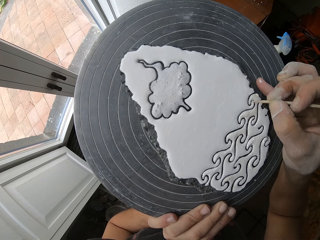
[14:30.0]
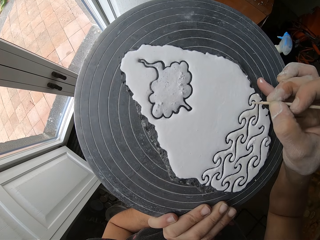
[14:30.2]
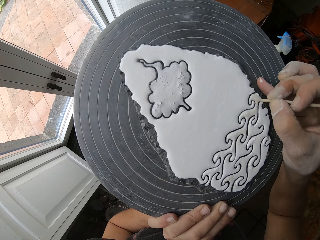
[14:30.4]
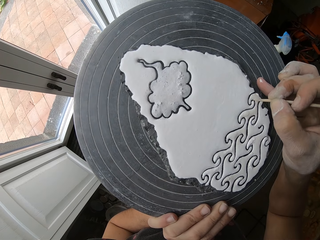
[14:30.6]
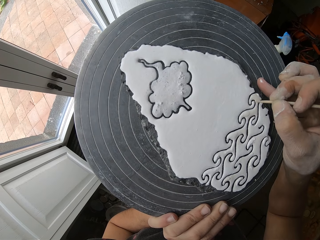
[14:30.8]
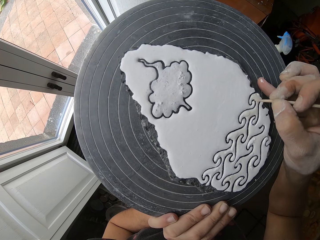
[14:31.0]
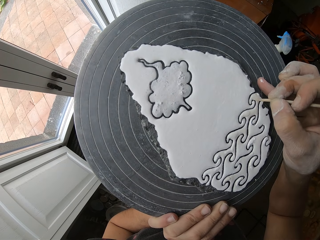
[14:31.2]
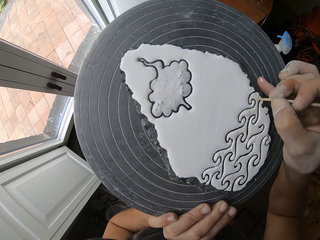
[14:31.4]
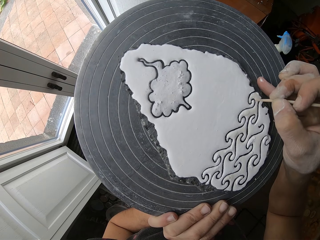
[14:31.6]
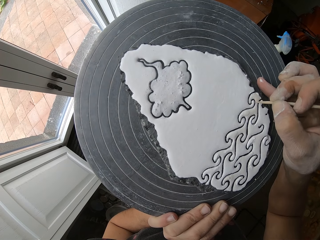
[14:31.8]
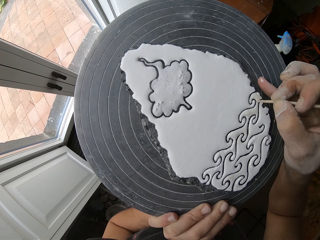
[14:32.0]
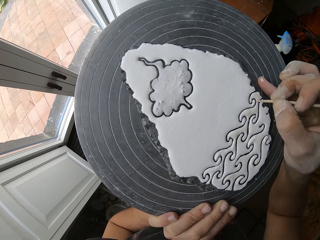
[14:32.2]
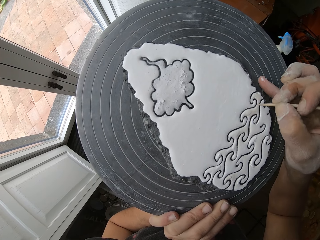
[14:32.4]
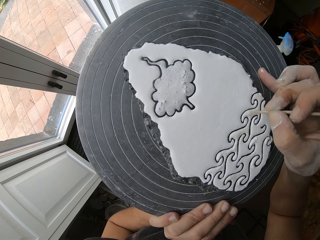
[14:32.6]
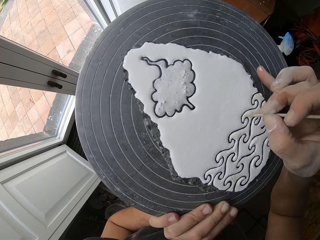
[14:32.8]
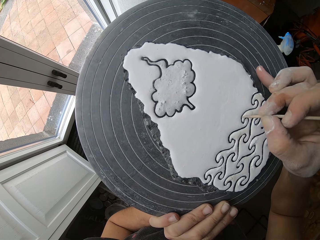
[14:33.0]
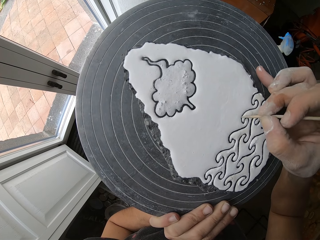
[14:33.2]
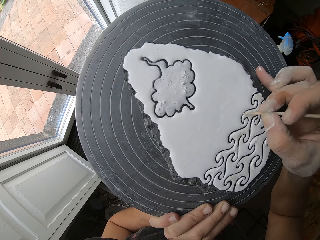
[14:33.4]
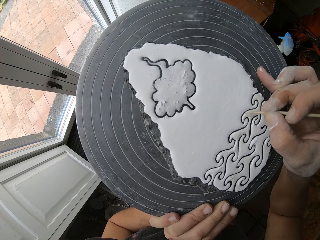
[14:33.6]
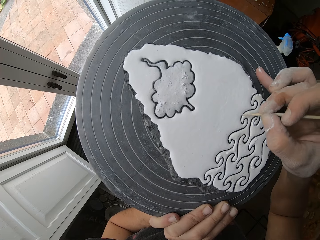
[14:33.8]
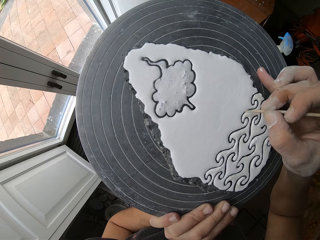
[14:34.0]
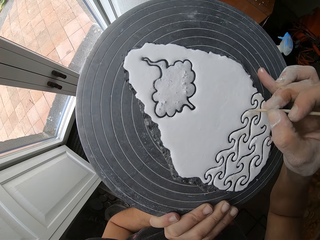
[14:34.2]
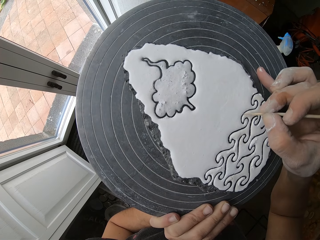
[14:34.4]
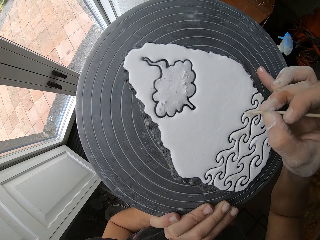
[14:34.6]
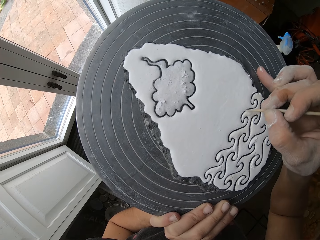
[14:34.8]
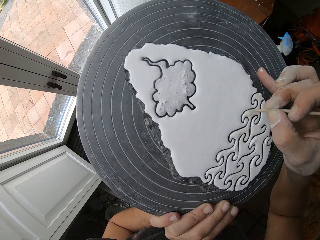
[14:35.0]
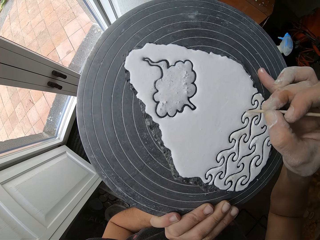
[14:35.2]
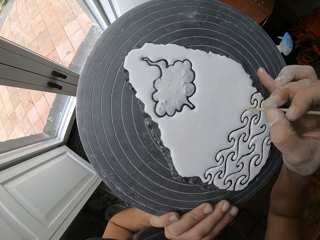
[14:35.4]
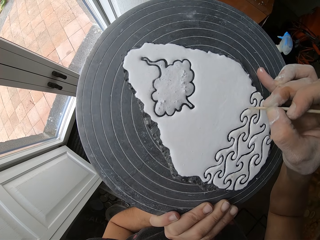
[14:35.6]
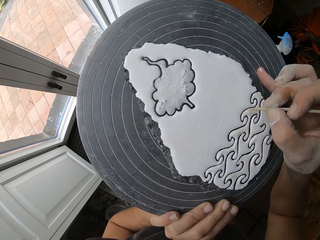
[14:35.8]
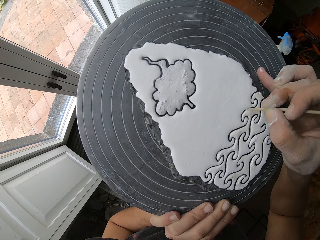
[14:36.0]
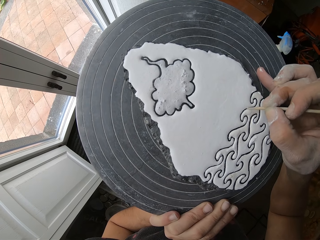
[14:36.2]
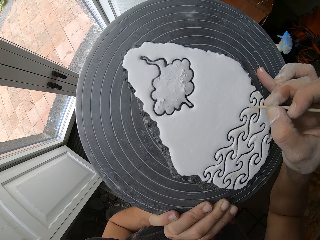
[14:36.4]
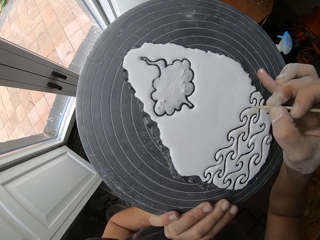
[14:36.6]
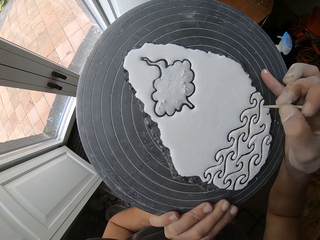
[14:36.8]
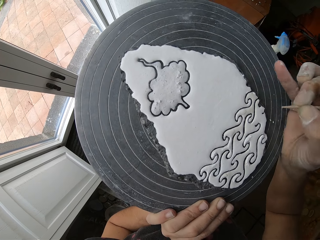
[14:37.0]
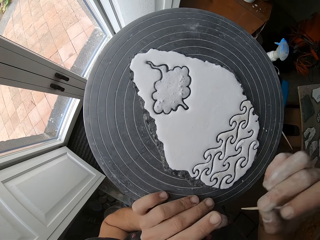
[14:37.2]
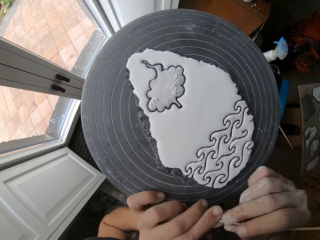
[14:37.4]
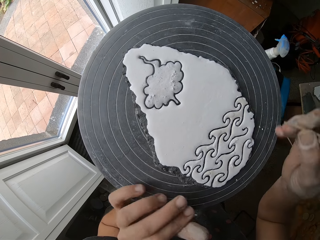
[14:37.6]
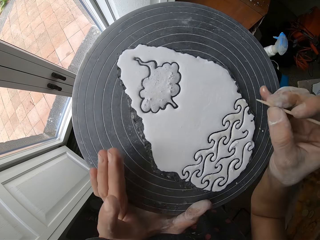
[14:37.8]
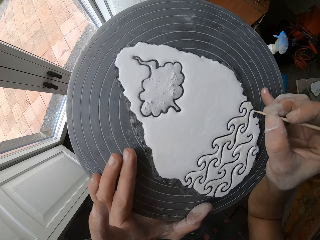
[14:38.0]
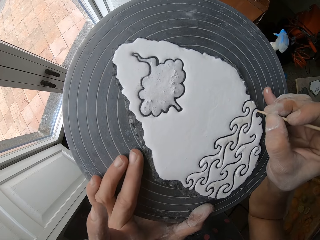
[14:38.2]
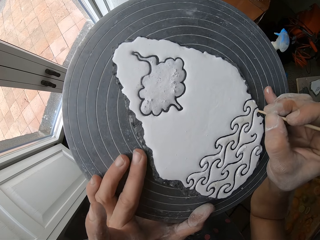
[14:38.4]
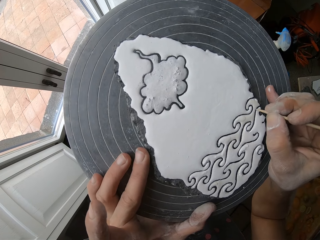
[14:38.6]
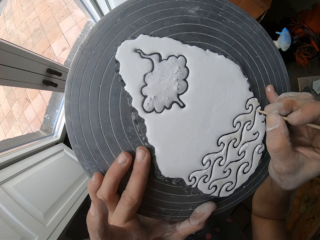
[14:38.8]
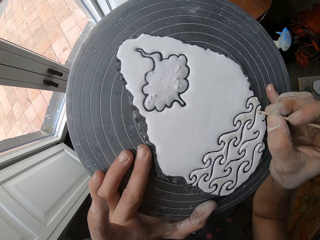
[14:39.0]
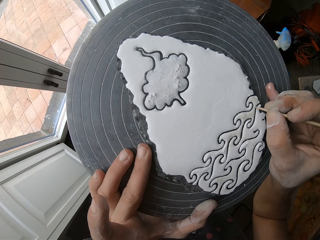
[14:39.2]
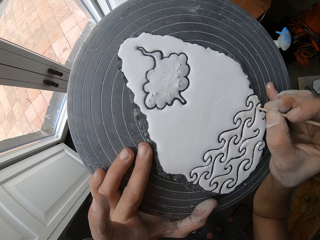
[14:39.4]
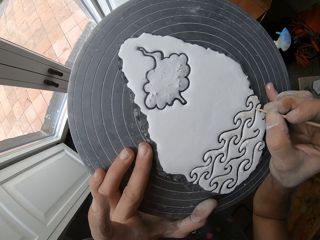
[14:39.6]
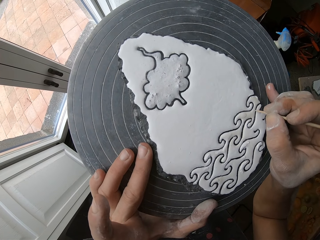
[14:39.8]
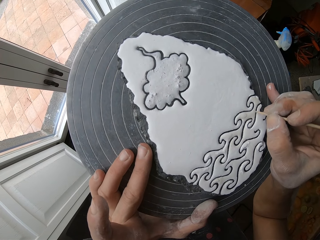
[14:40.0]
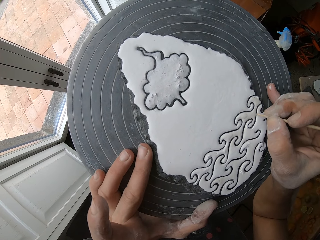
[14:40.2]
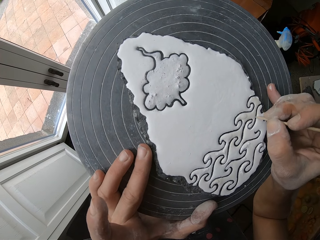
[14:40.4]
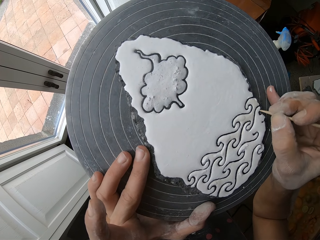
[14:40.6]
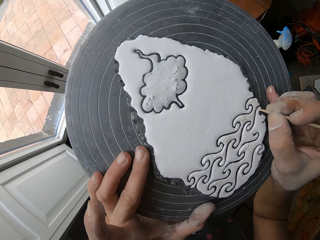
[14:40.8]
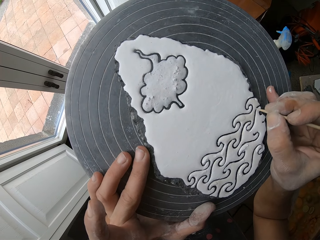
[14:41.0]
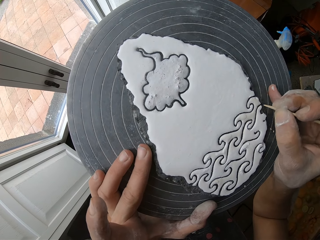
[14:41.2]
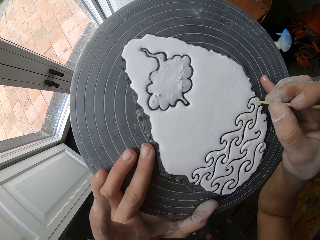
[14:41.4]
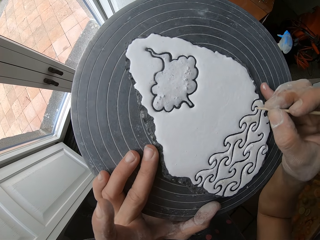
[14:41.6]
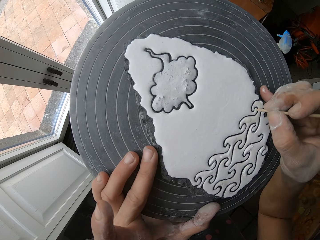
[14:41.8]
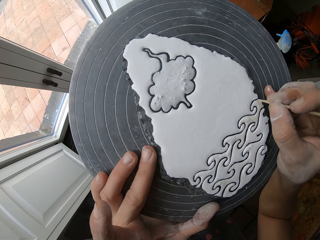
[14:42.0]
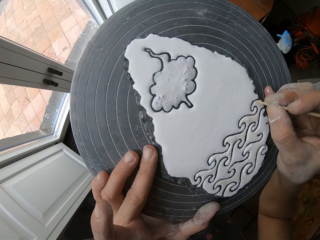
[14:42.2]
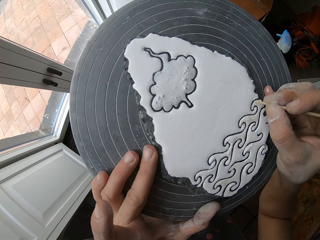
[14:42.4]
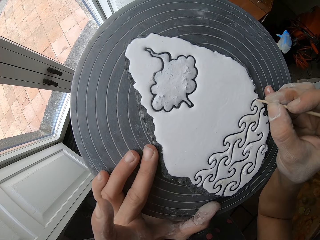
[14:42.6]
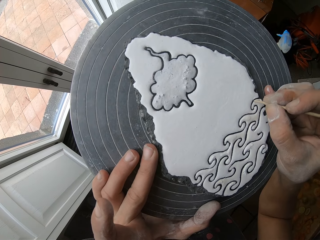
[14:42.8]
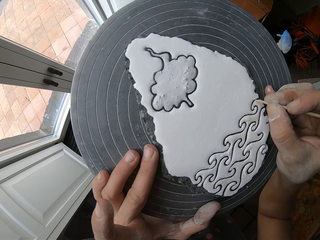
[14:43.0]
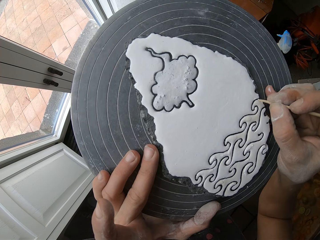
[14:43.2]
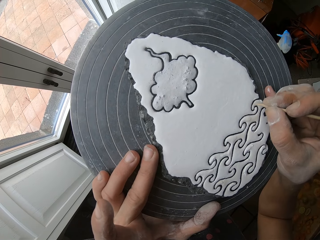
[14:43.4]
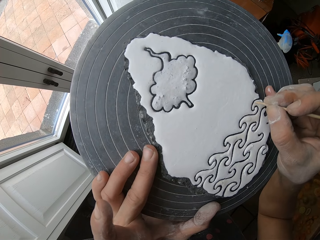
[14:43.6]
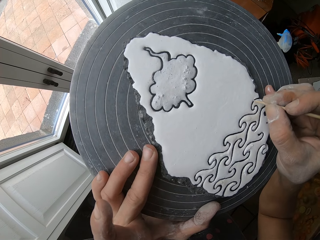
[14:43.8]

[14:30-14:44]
The camera wearer wipes the pointed stick with his hand. He sketches the paints on the stone with the pointed stick.

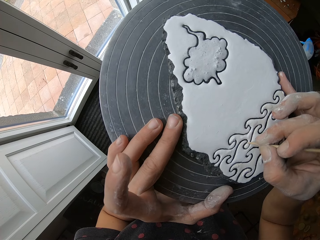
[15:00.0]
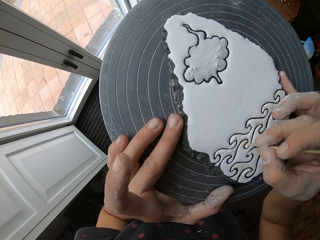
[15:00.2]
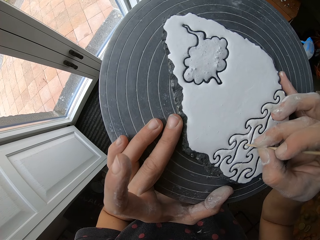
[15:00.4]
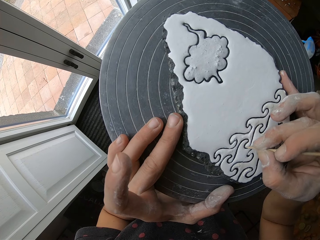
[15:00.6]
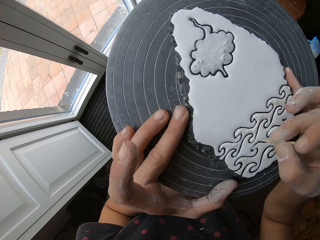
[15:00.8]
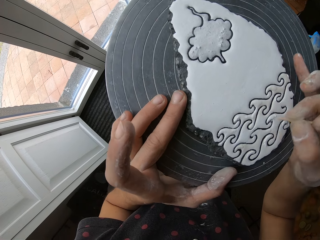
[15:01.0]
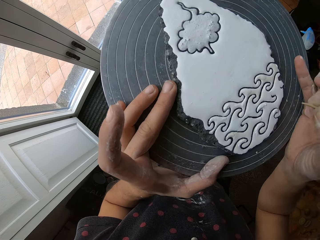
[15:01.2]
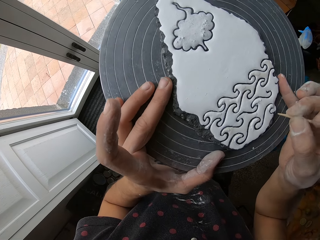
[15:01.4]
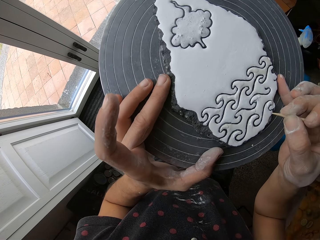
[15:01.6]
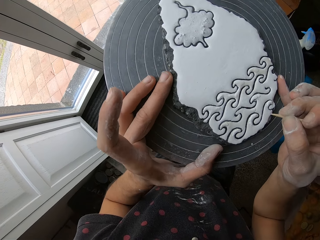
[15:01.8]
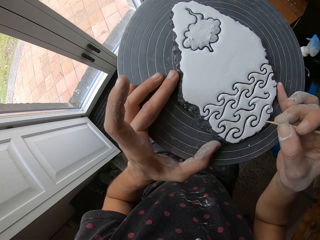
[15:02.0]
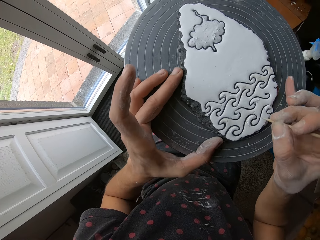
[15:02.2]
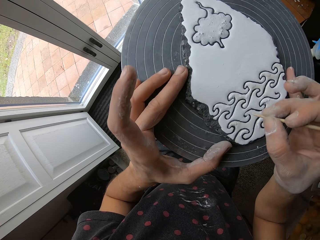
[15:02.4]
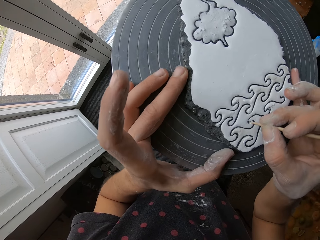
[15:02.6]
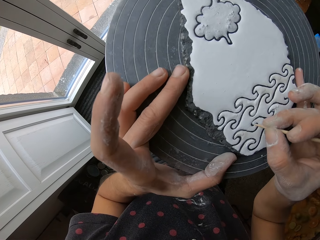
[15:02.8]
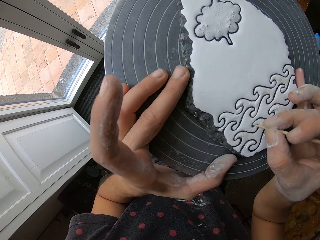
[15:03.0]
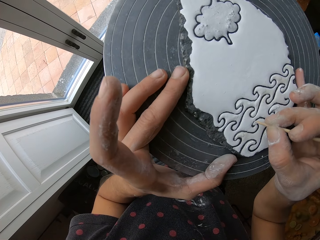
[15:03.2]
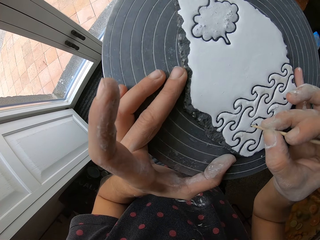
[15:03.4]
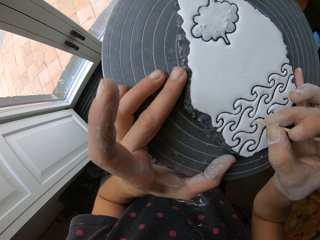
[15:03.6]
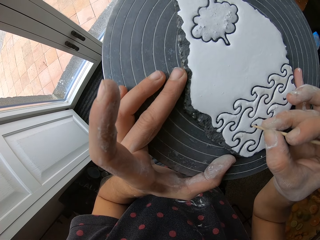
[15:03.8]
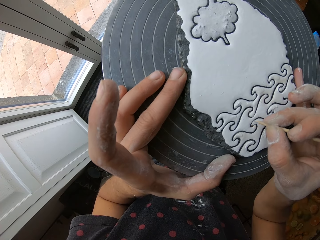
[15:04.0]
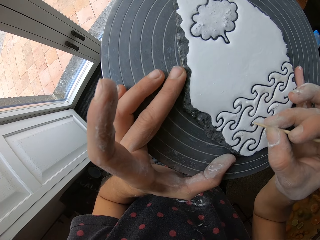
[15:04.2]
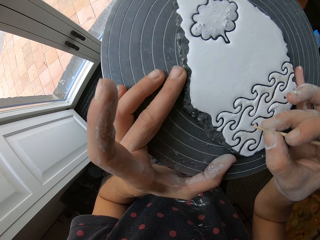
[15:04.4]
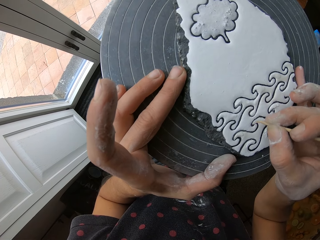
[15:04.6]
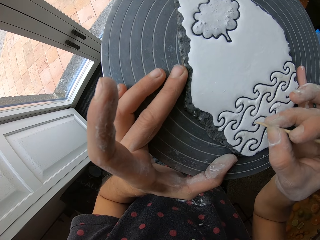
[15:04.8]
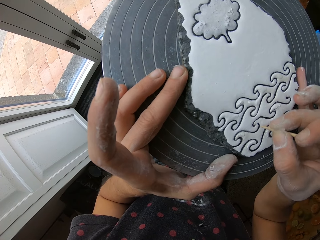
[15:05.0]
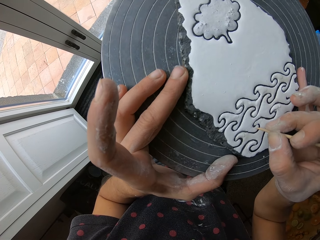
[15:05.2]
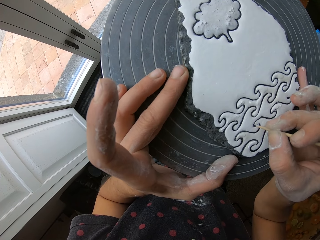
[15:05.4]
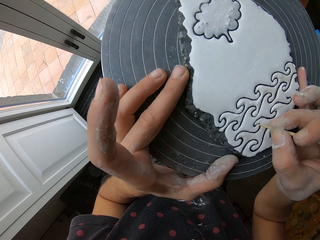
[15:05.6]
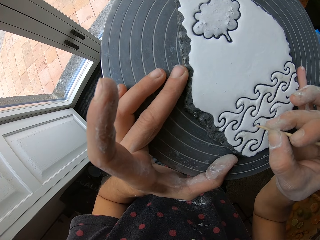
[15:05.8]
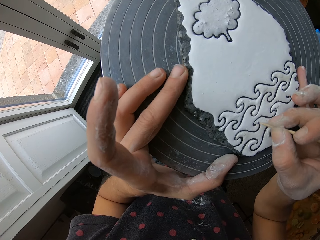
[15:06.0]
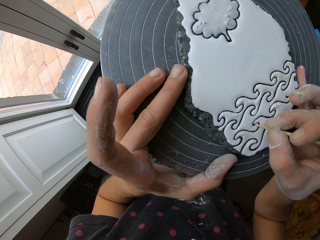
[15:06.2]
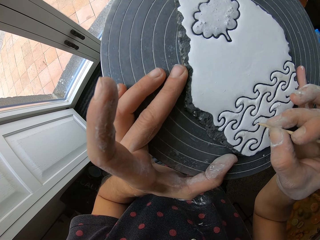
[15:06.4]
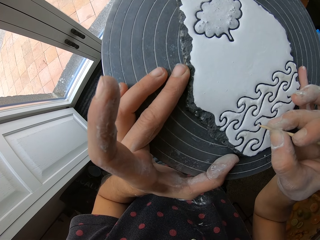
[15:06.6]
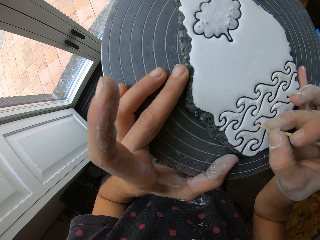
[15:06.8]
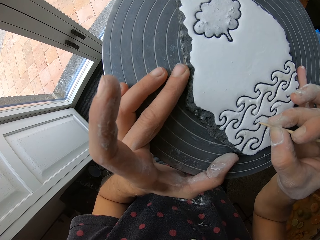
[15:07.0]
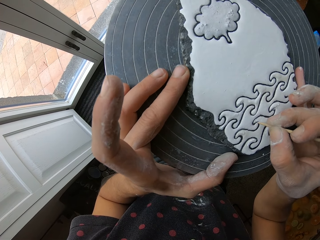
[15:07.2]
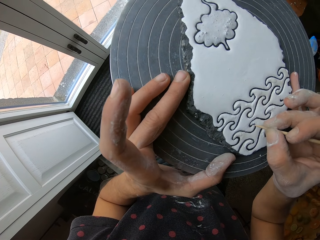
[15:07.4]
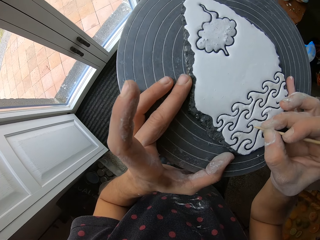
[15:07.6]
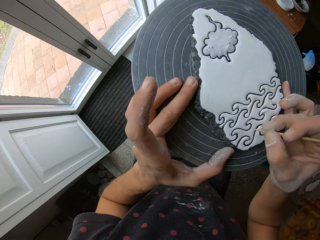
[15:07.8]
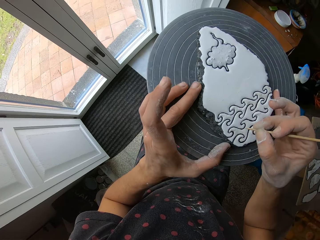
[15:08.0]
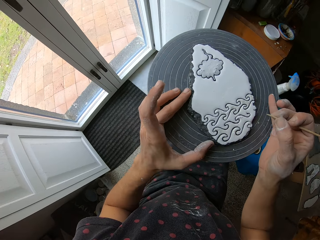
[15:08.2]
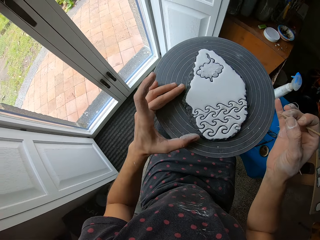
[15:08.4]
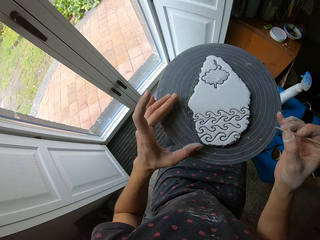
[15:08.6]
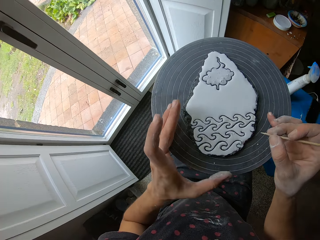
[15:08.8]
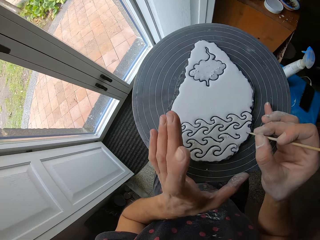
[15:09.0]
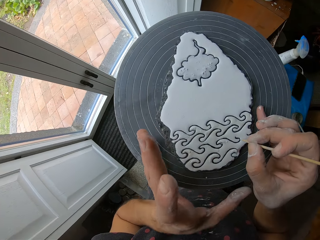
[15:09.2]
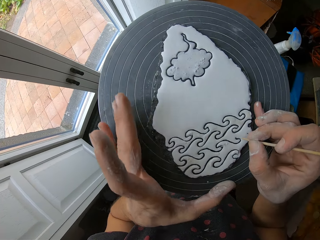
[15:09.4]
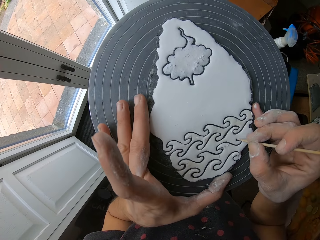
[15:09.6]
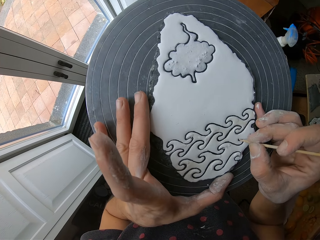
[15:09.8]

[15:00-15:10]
The camera wearer pulls the stick from the flower art. They shape the flower art with the stick. They pull the stick from the flower art.
